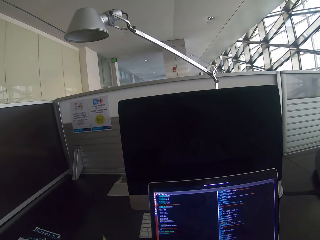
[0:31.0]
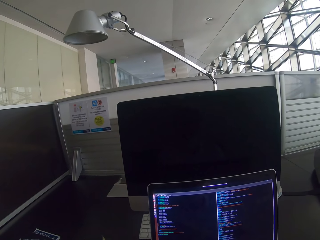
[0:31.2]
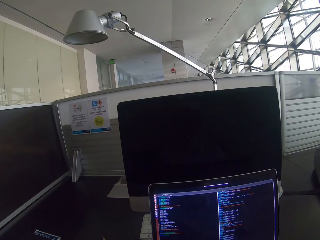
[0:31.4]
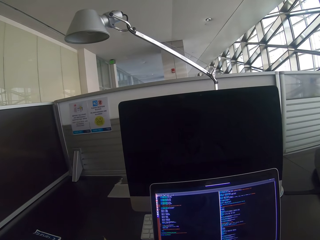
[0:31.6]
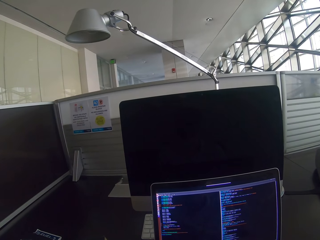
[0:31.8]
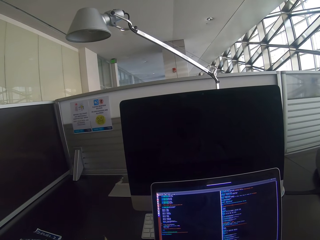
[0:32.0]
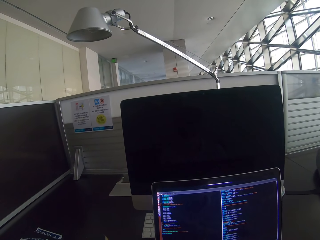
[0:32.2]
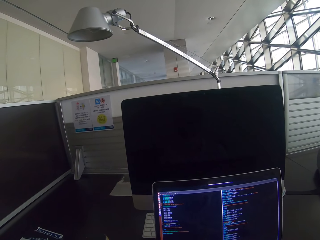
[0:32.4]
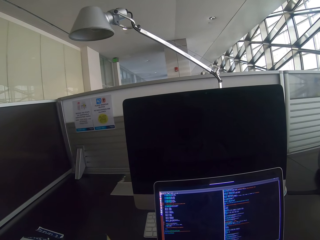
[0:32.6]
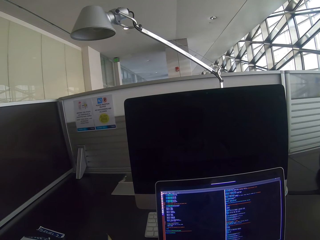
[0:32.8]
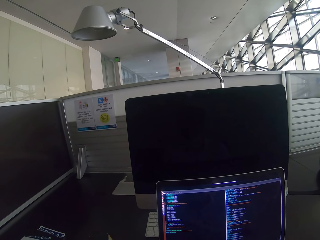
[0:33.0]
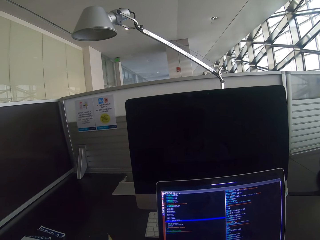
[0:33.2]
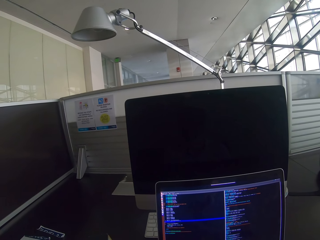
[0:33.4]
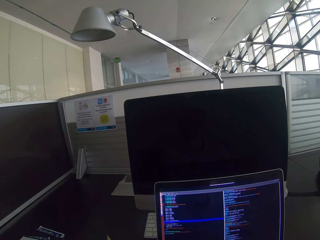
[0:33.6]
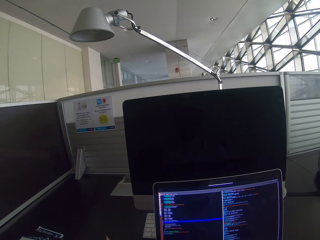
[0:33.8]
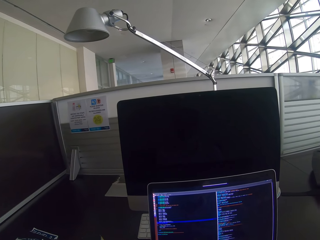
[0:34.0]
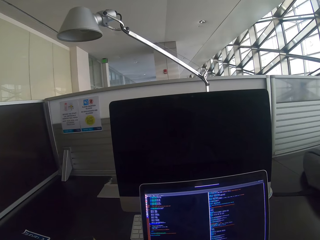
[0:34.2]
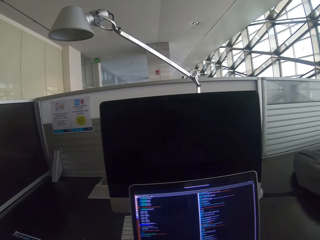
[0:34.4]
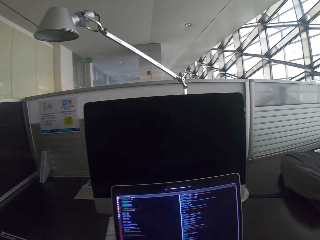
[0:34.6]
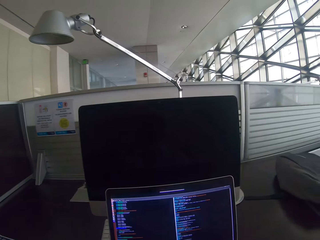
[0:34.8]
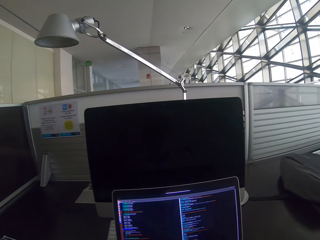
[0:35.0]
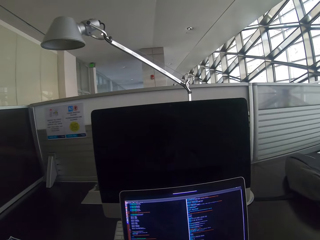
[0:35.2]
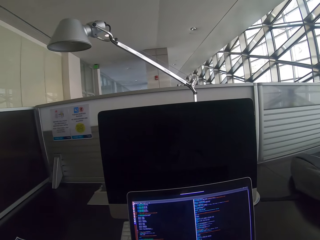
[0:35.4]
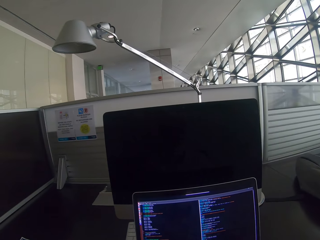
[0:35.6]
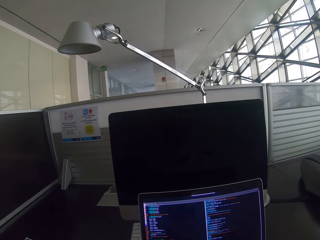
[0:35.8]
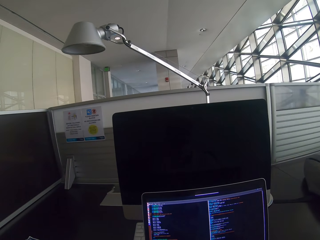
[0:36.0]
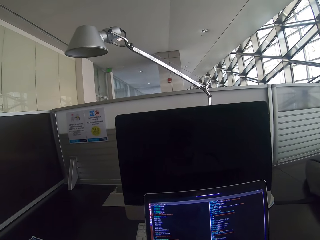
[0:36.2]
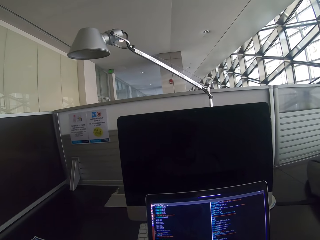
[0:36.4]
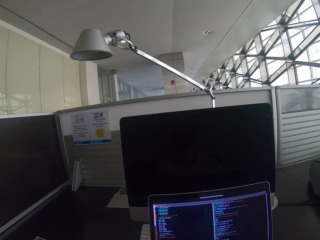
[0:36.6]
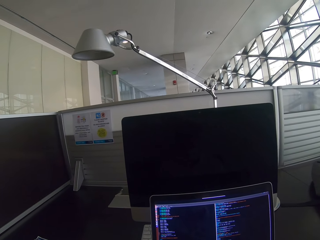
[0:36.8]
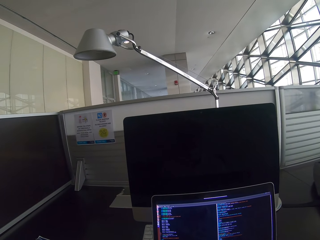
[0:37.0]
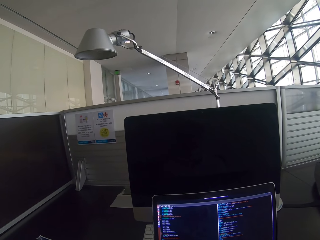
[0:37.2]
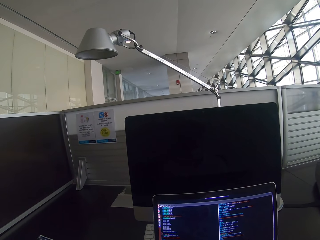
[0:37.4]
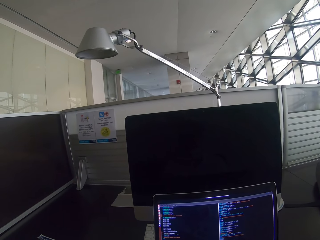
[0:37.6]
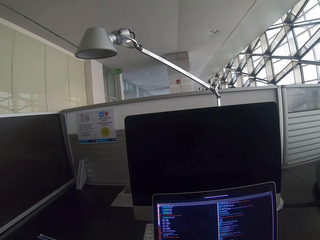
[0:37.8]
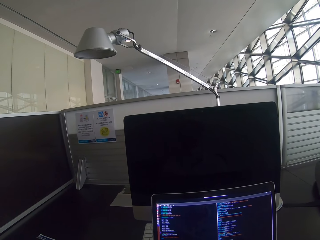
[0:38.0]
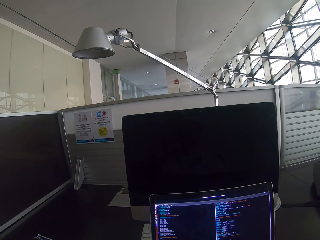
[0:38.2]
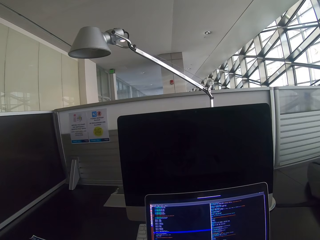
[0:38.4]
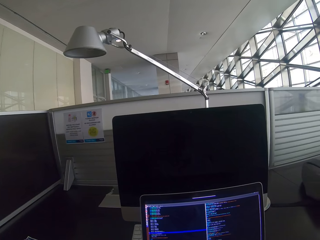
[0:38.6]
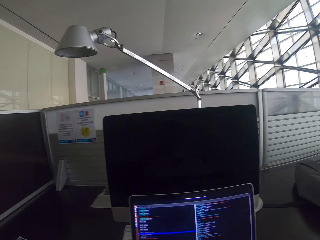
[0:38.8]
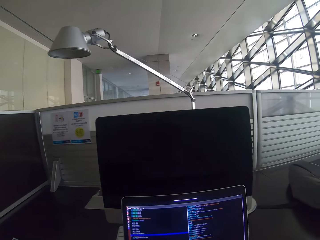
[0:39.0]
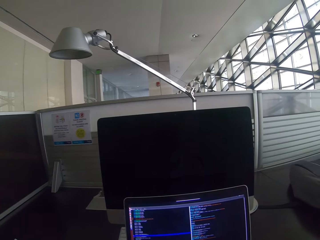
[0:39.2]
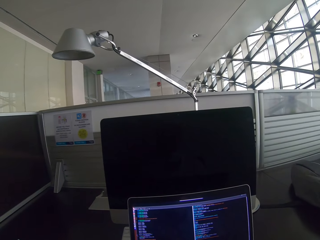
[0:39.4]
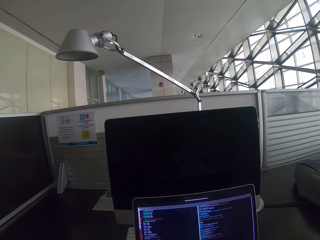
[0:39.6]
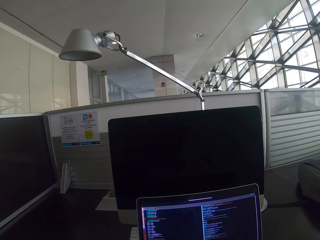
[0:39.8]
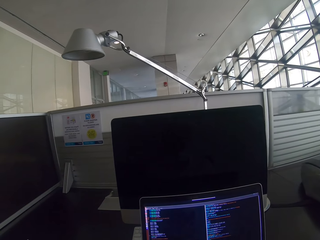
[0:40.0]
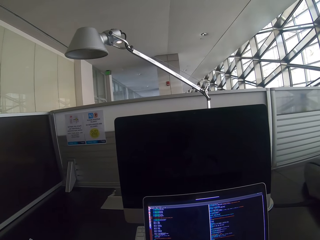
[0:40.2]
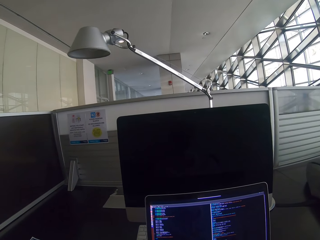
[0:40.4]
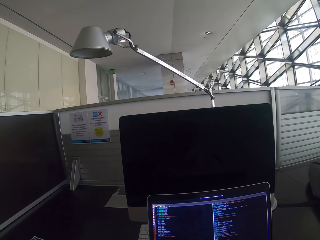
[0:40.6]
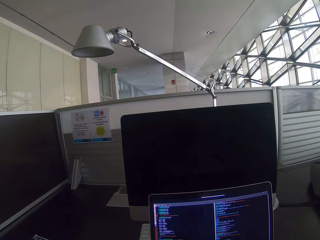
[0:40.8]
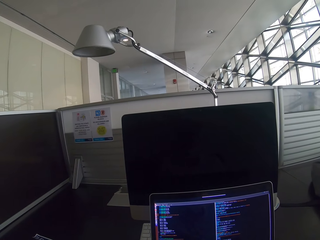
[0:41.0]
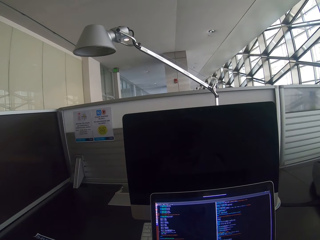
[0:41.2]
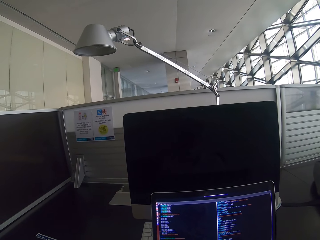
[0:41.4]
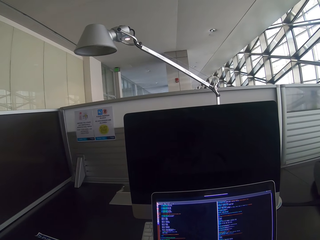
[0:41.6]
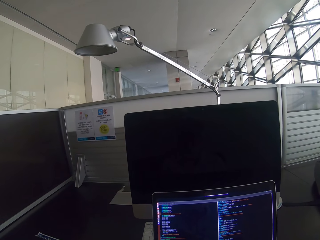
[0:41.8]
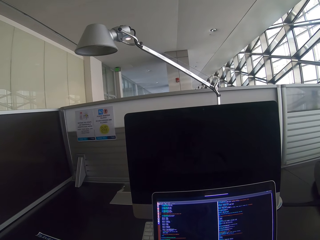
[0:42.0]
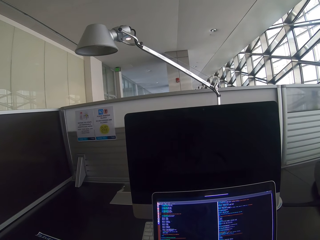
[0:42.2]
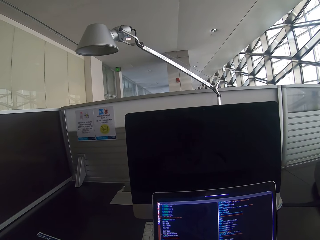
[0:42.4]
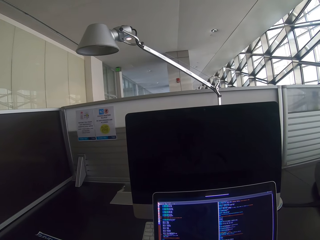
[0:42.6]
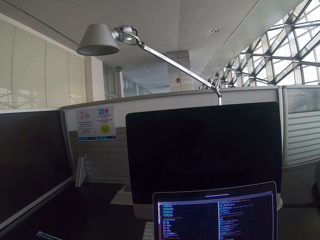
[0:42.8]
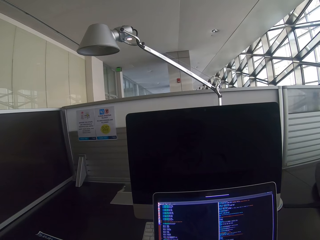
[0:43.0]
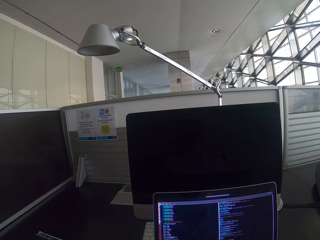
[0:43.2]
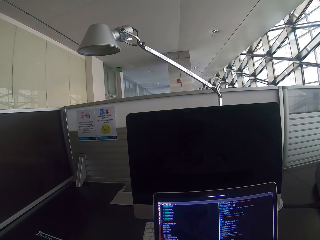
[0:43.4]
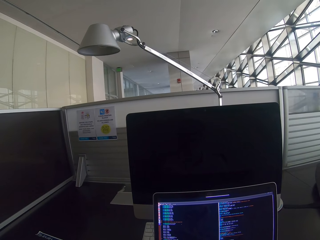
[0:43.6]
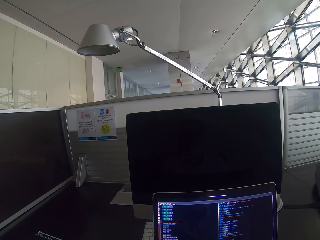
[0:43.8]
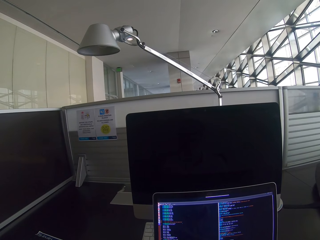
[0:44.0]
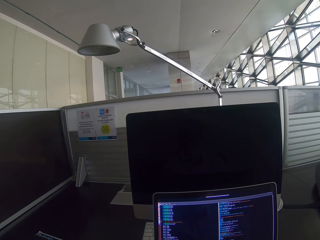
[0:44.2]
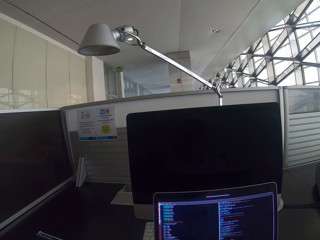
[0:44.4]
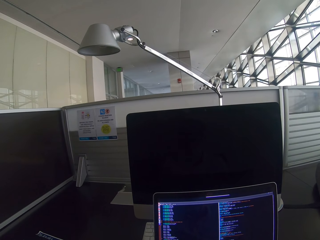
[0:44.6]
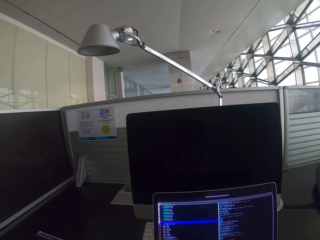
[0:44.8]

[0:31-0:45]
The camera wearer scrolls the mouse. They stare at the laptop. They scroll the mouse.

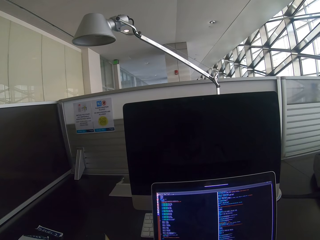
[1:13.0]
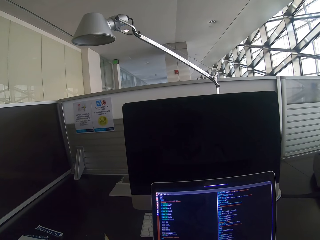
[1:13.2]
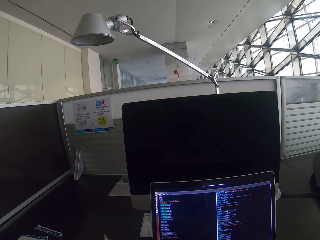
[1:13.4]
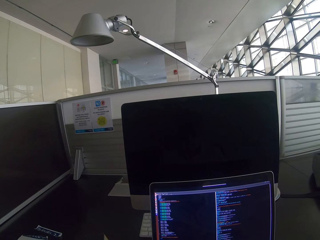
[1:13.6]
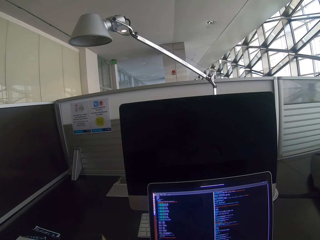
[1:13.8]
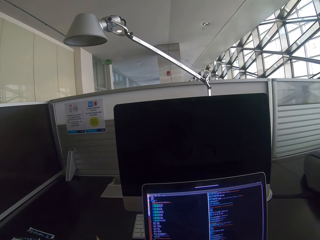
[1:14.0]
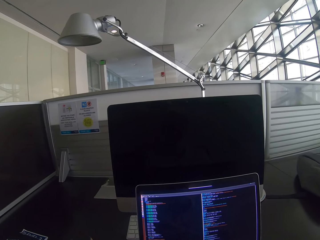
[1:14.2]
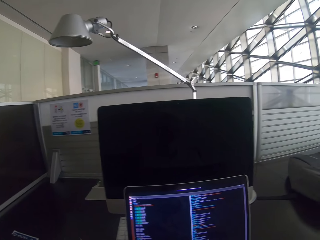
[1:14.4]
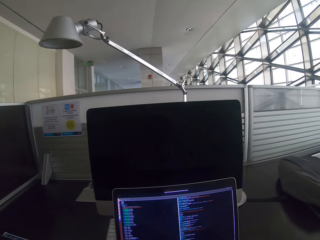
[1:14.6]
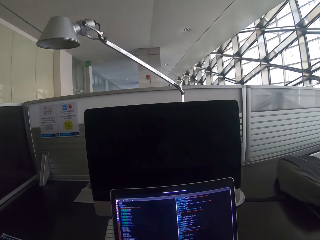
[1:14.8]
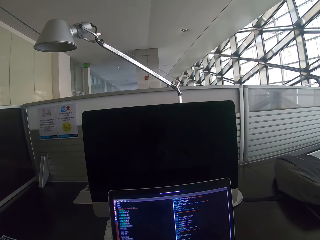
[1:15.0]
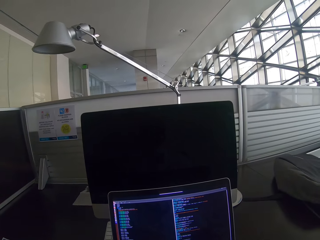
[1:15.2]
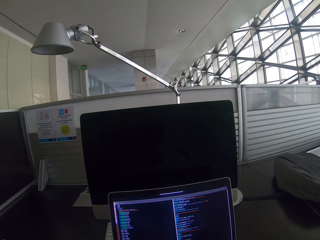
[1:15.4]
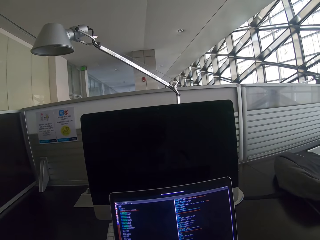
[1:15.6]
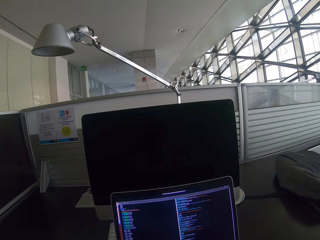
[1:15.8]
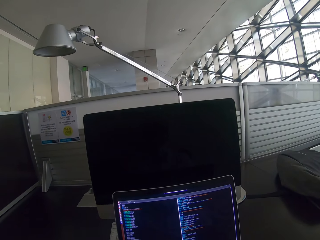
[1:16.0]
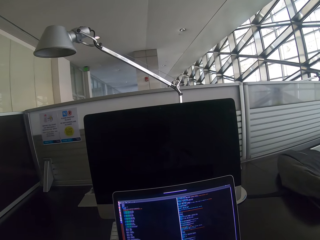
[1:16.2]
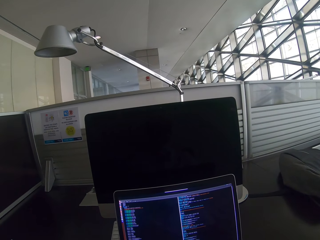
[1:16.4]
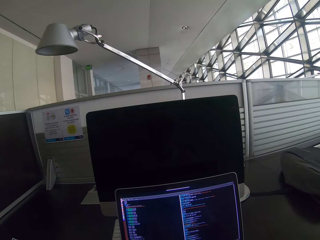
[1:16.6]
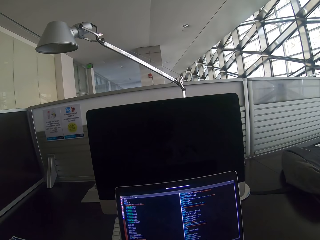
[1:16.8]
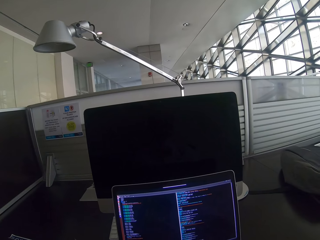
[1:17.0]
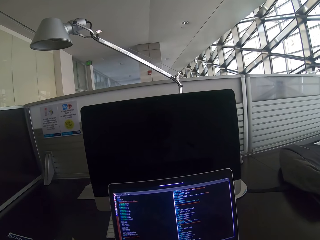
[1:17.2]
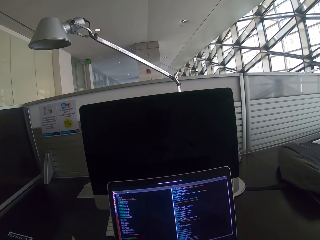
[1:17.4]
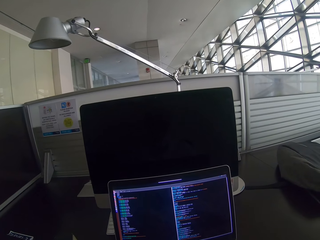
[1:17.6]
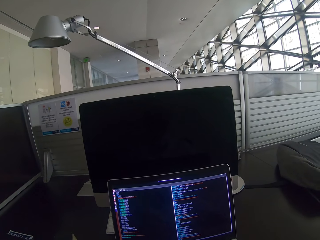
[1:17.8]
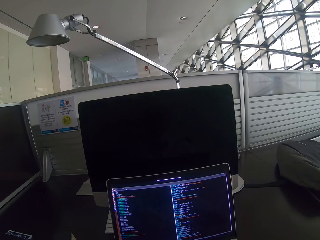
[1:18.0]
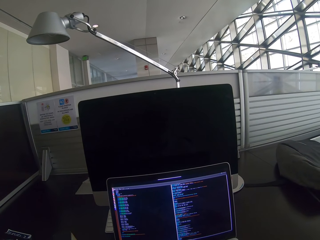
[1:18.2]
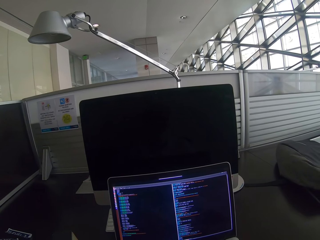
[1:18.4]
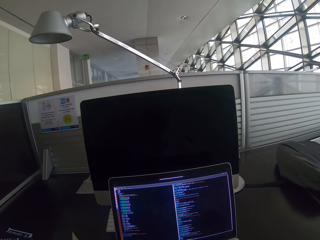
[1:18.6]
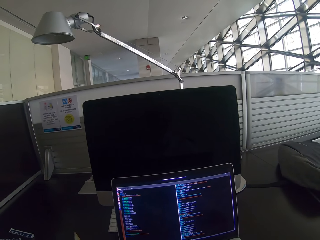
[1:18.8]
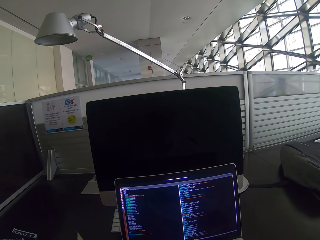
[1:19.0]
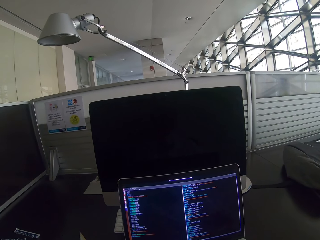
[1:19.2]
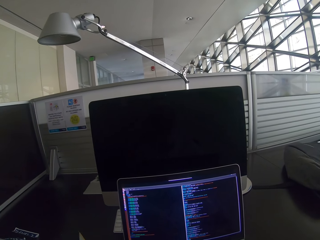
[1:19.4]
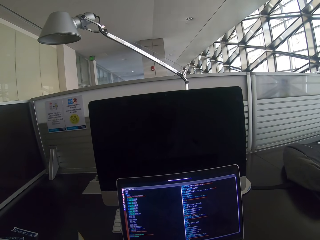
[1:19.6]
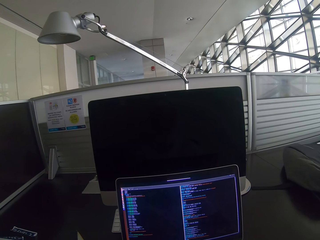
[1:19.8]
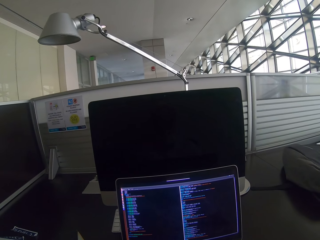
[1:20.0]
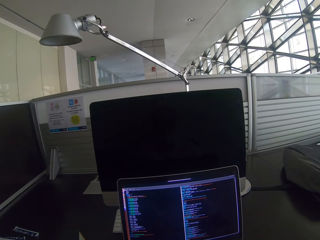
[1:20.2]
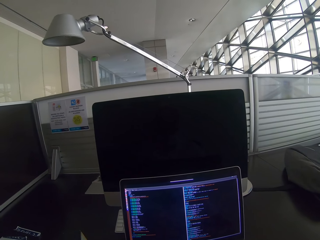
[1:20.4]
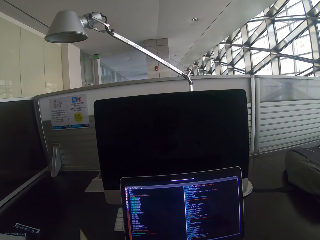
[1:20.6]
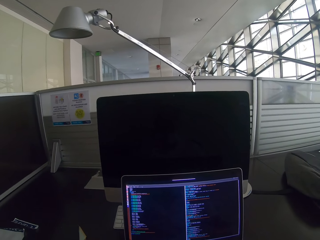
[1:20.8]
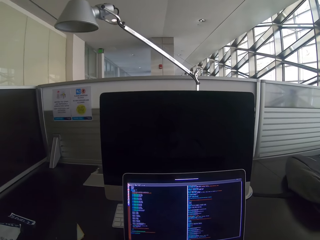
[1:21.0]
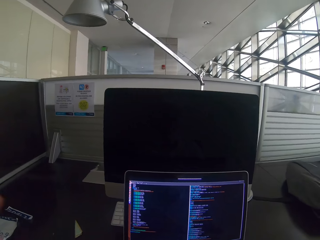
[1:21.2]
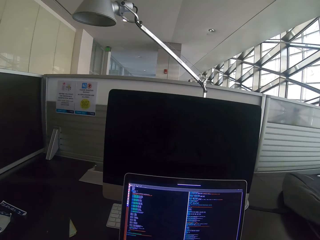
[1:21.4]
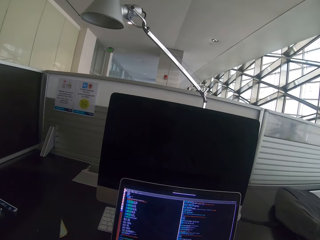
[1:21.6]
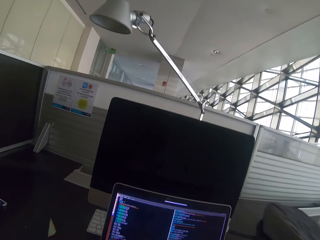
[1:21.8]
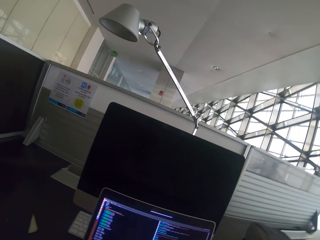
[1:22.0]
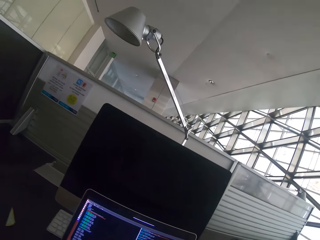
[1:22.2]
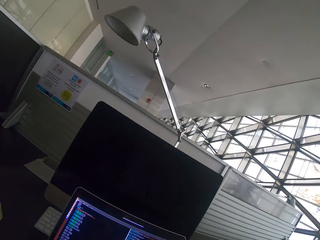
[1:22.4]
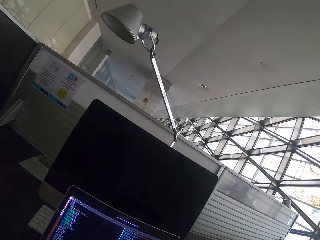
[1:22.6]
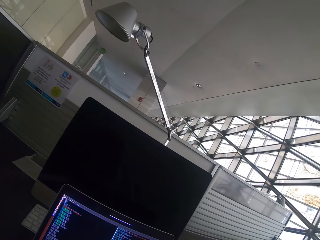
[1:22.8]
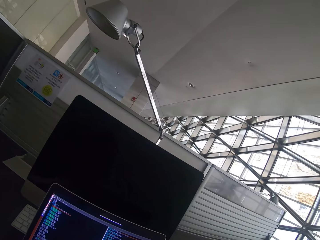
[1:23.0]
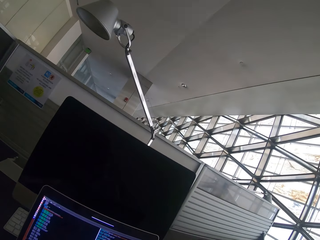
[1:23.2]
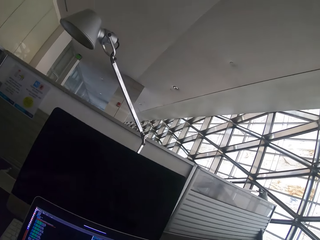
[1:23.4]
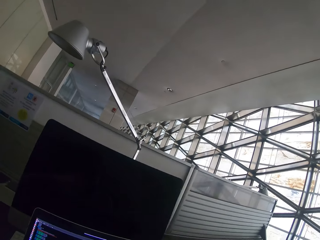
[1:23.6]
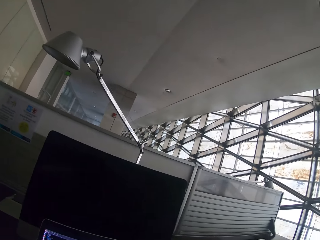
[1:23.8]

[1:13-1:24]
The camera wearer stares at the laptop. They stare at the laptop again. They raise a hand and look around.
